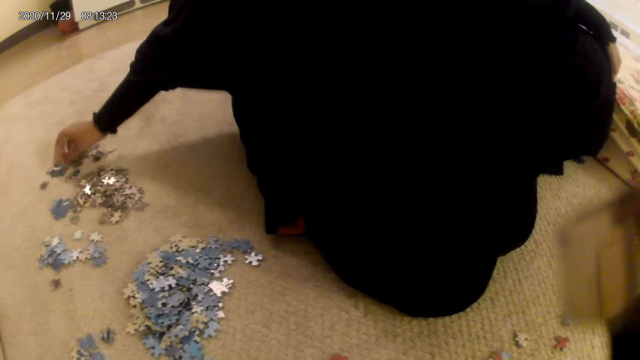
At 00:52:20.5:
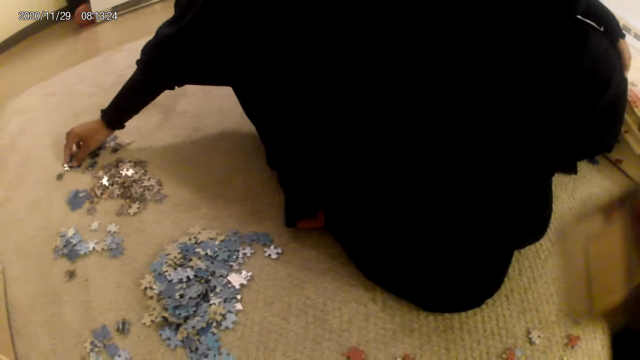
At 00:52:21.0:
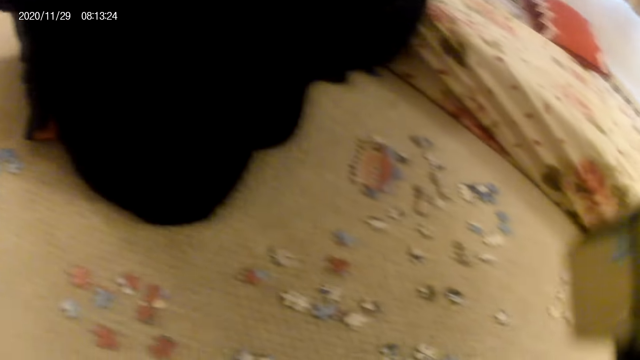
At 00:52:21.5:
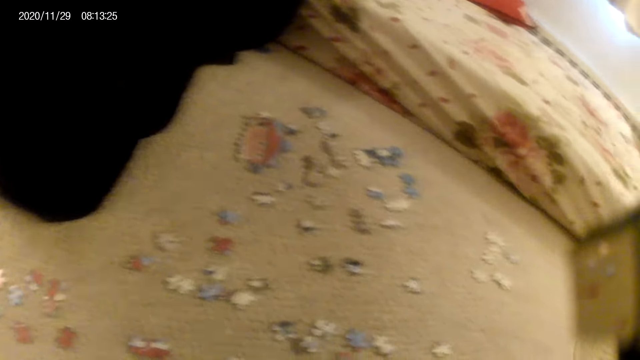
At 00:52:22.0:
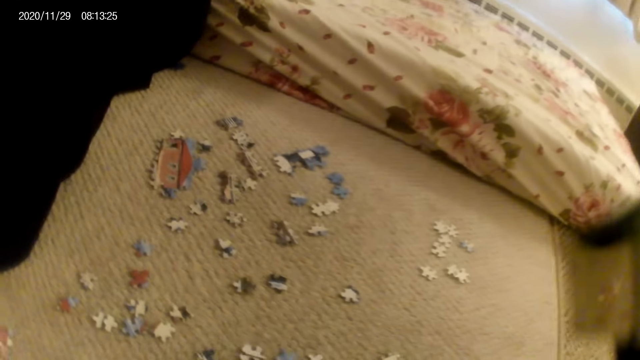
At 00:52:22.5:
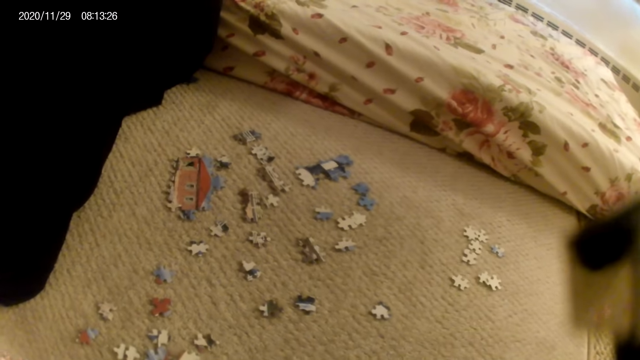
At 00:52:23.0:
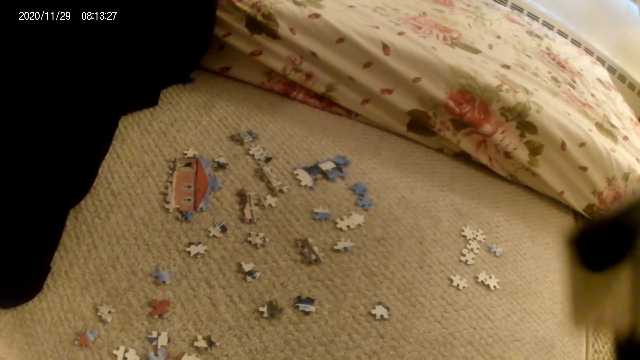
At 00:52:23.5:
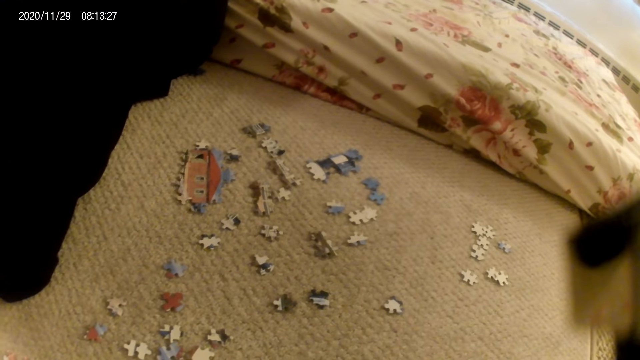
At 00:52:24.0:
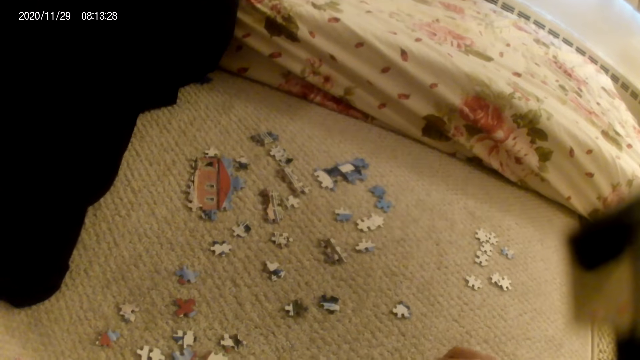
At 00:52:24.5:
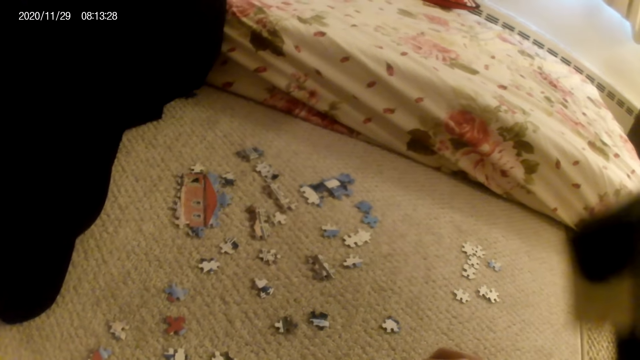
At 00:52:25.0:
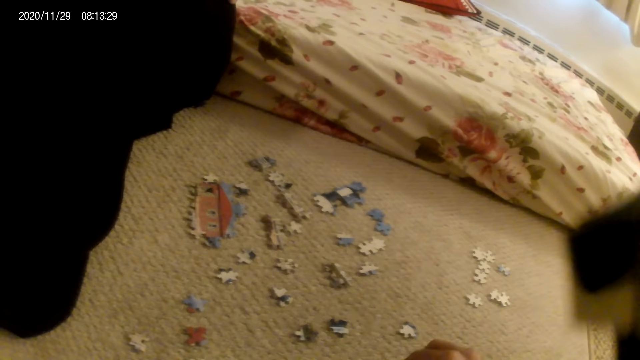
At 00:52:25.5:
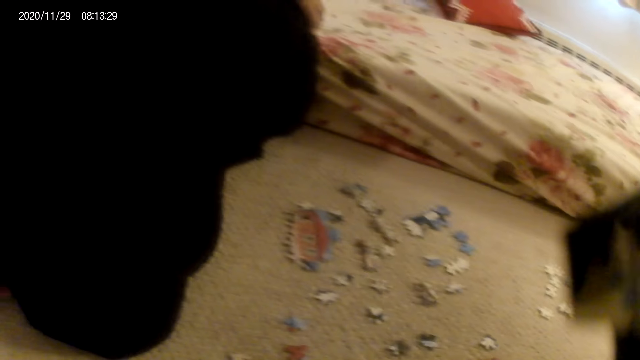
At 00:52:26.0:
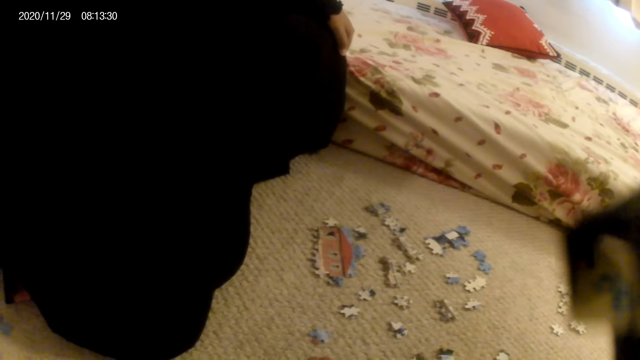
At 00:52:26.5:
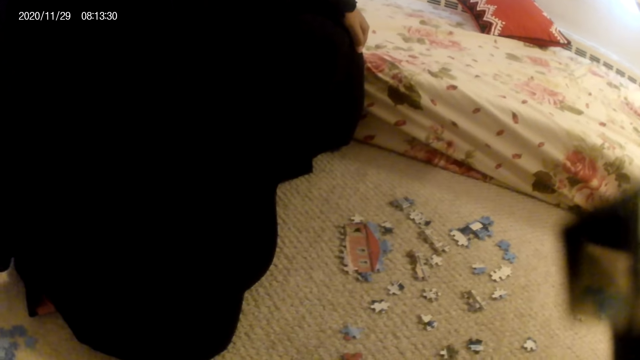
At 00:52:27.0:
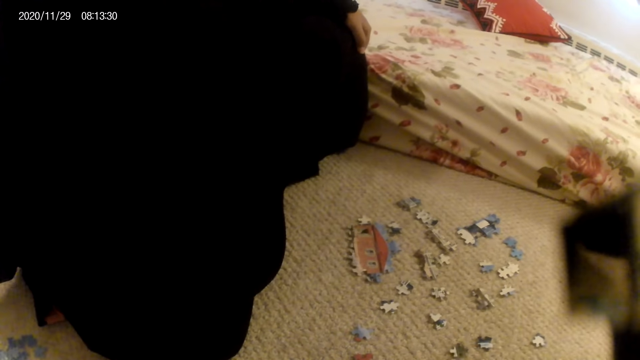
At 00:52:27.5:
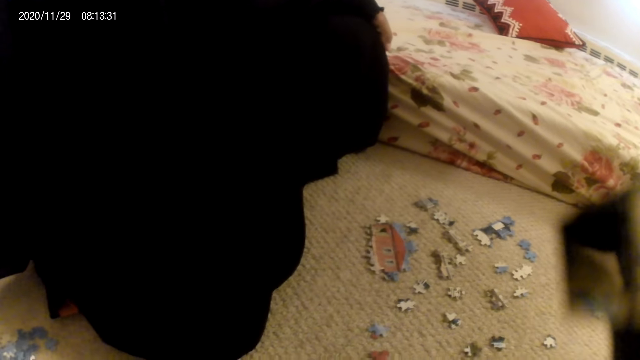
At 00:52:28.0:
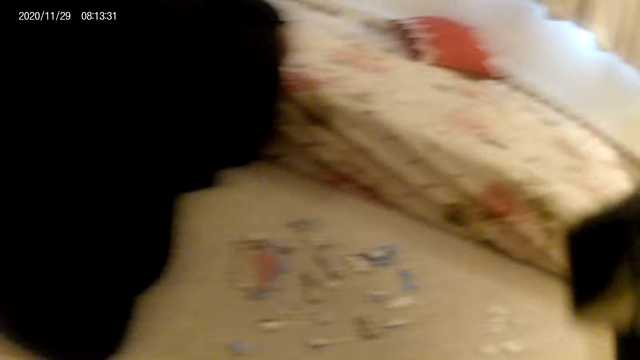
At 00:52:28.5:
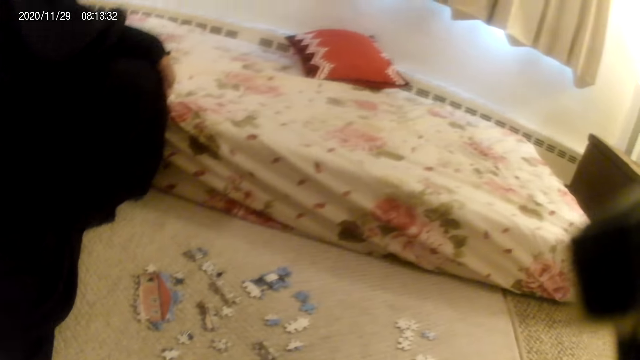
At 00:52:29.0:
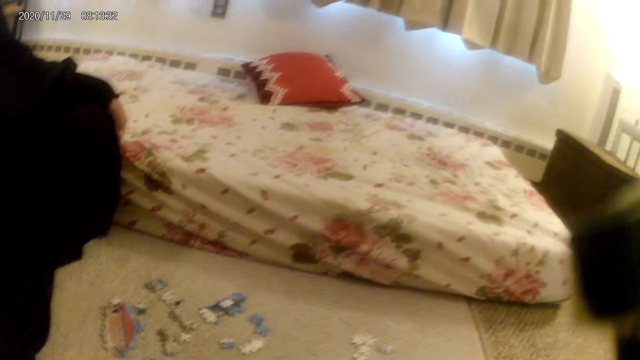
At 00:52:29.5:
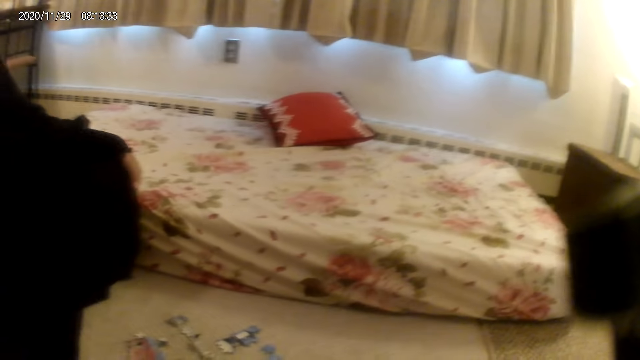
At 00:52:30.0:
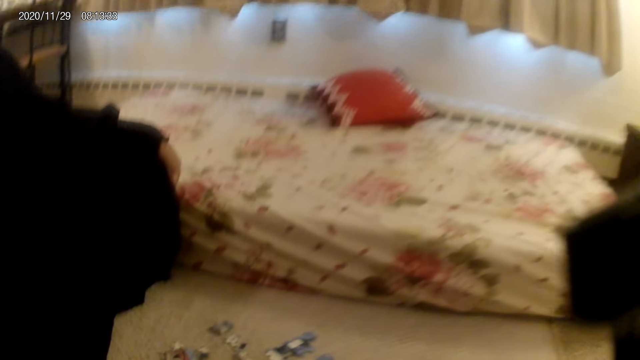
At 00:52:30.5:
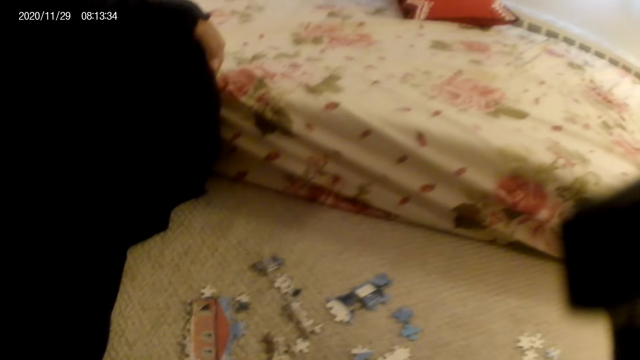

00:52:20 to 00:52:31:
A lady picks up a puzzle piece.

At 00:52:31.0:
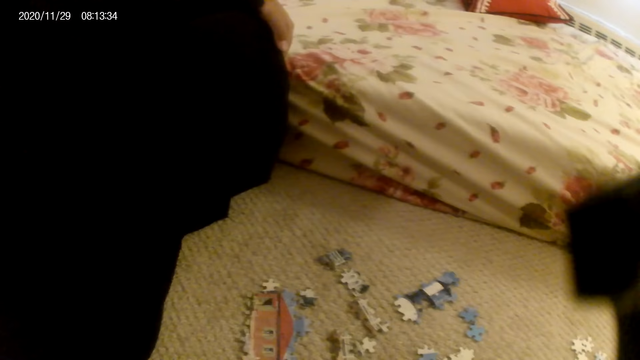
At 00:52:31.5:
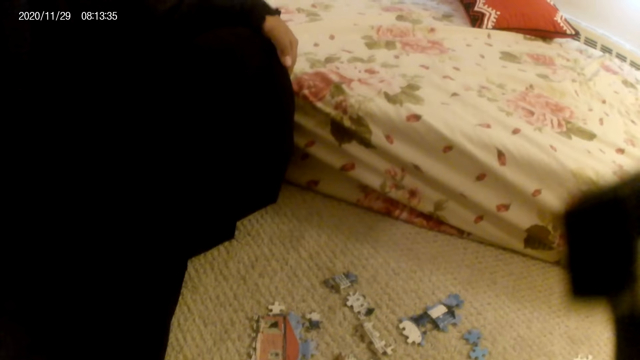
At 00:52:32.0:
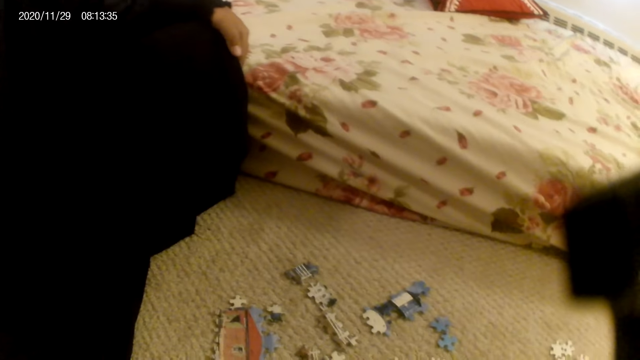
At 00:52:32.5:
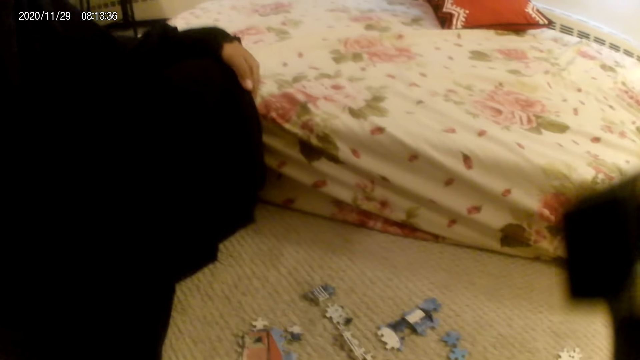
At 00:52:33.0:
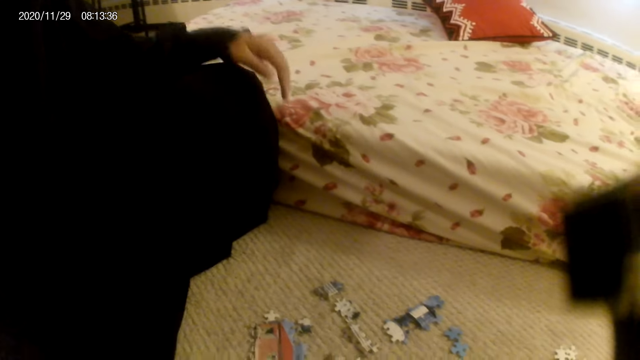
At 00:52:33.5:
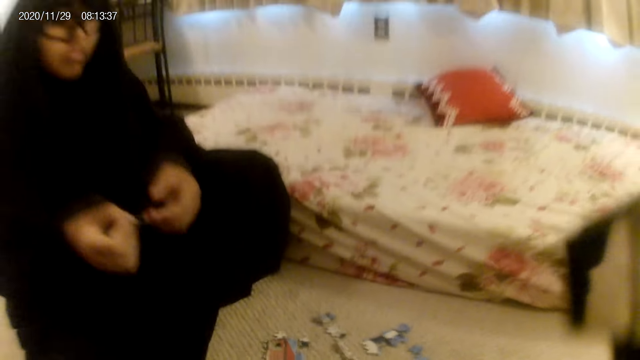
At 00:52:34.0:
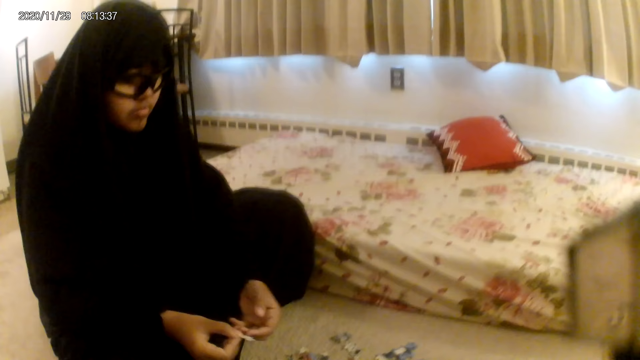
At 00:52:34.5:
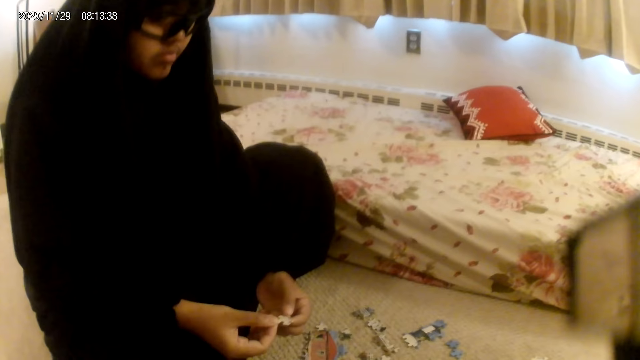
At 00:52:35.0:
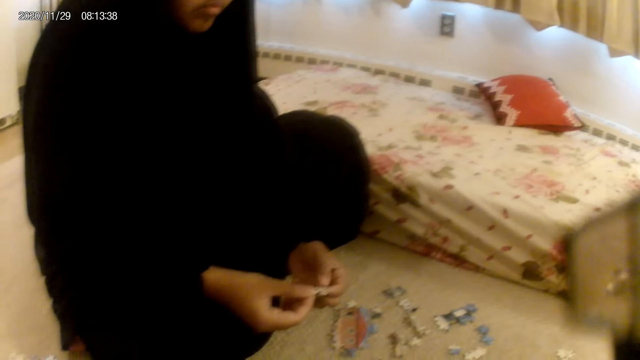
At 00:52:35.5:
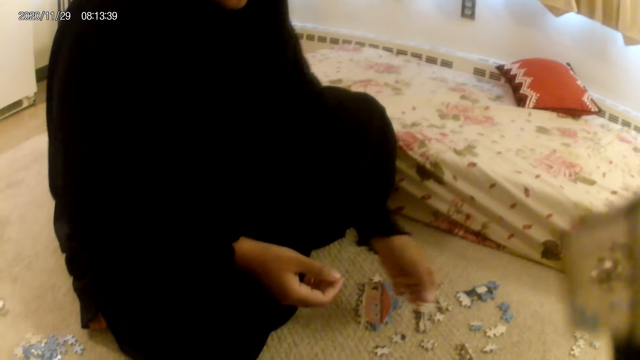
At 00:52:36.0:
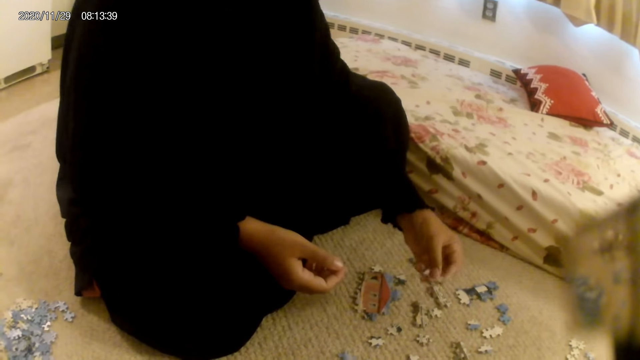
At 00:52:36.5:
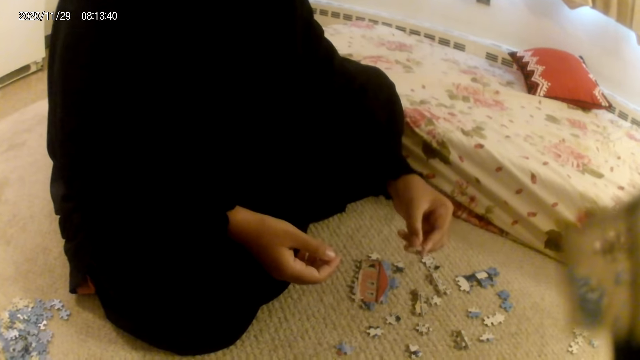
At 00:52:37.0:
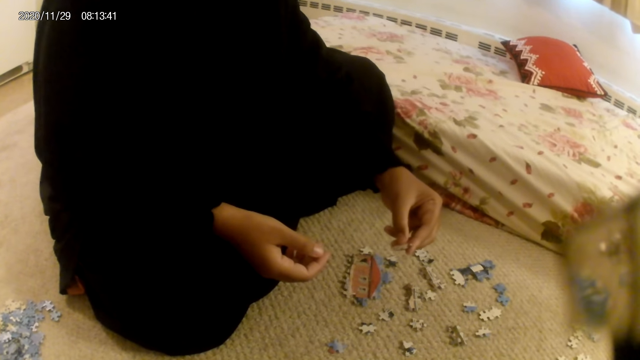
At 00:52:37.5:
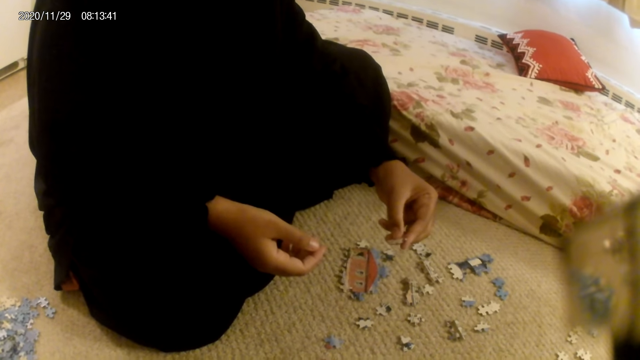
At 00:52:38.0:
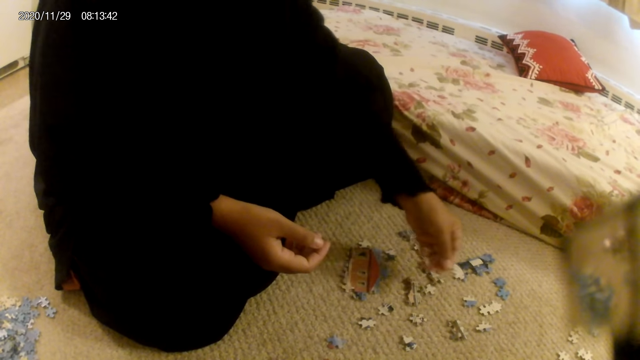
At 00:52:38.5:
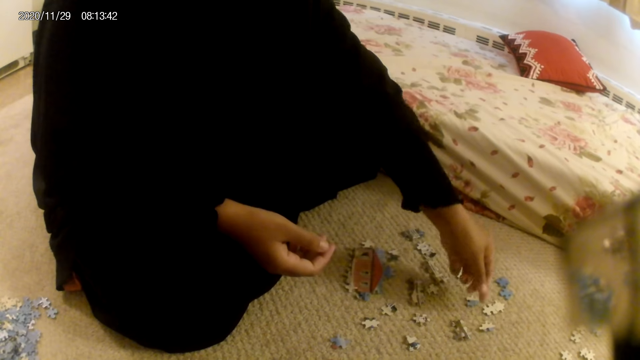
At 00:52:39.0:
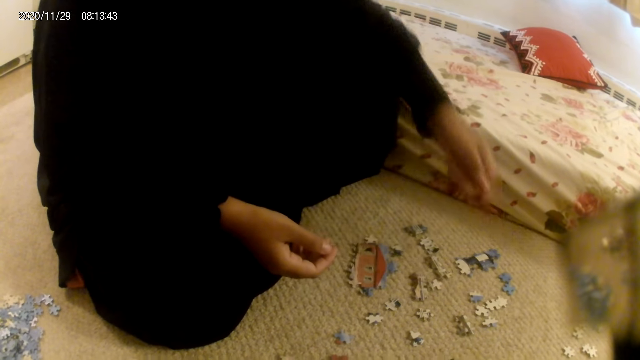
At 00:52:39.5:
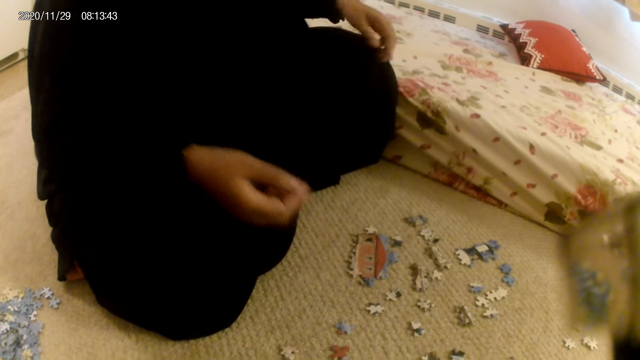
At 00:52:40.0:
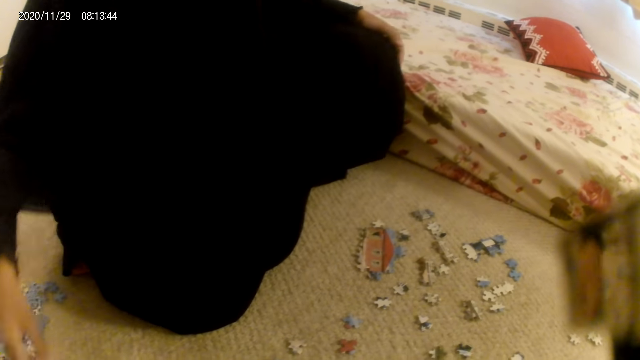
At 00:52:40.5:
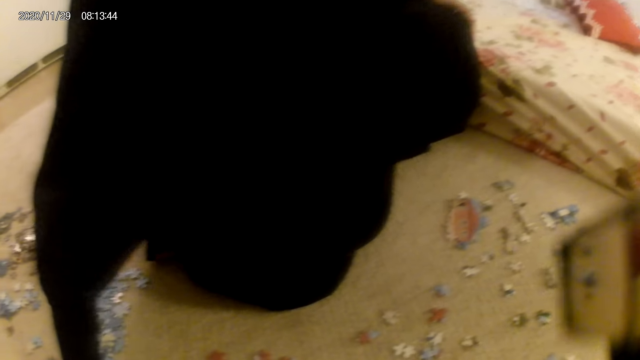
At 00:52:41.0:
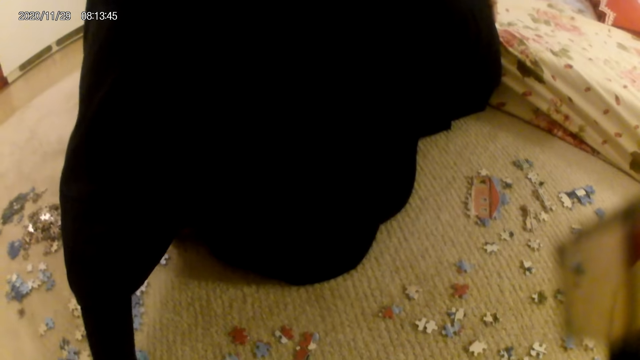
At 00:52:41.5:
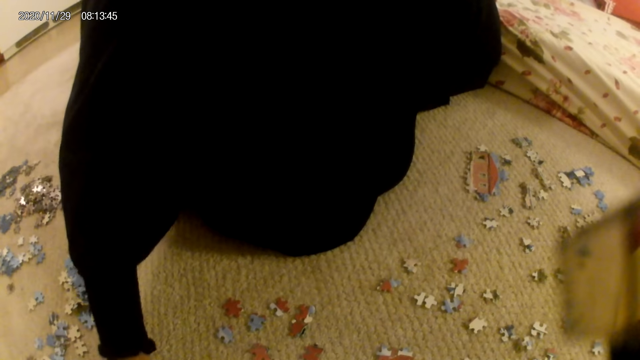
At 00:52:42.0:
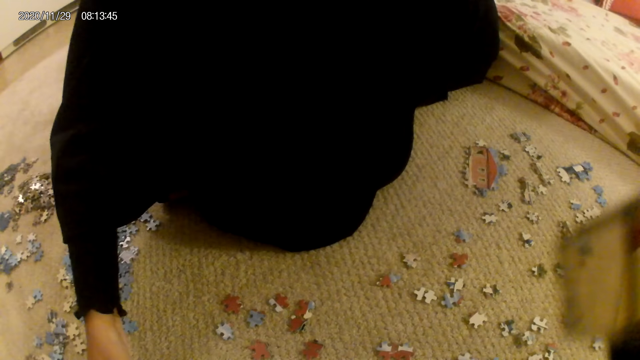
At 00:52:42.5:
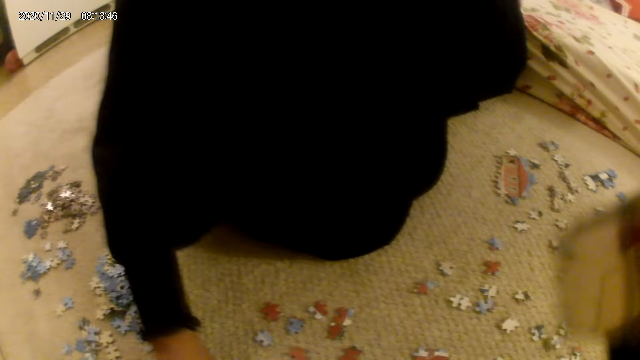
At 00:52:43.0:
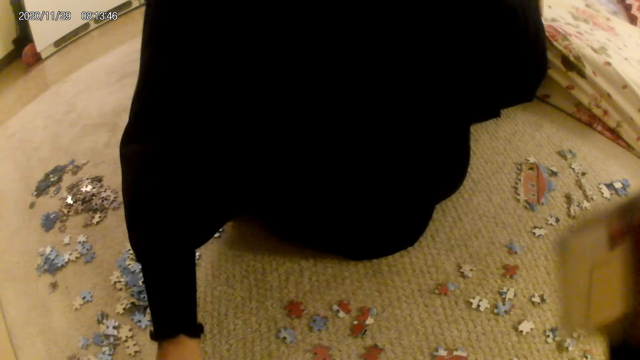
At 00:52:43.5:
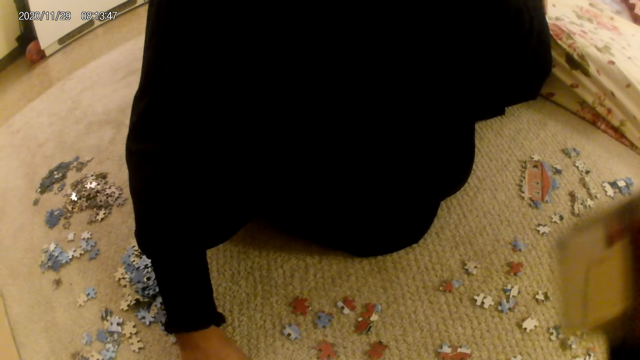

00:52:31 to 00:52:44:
The lady passes the puzzle piece to the other hand, moves the hand holding the puzzle piece and stares at the puzzle piece. The lady places the puzzle piece on the floor, stares at the puzzle pieces on the floor and inspects the puzzle pieces on the floor.
